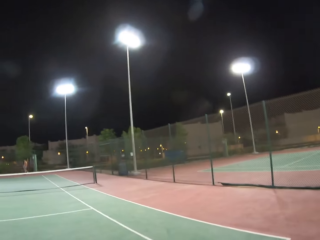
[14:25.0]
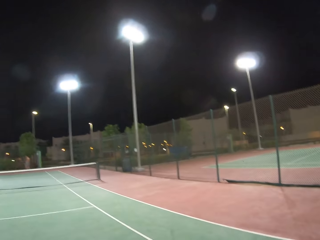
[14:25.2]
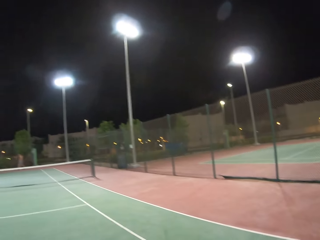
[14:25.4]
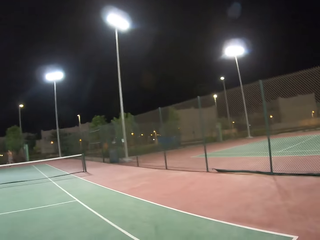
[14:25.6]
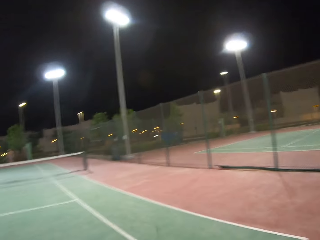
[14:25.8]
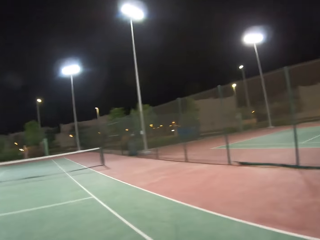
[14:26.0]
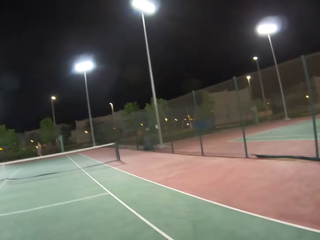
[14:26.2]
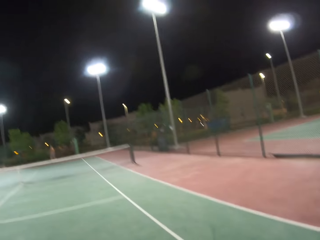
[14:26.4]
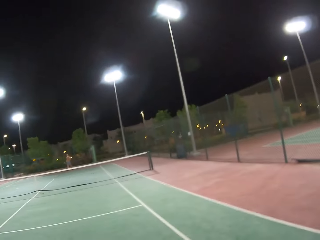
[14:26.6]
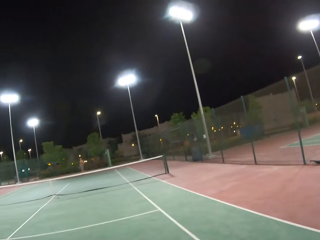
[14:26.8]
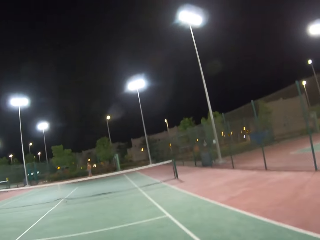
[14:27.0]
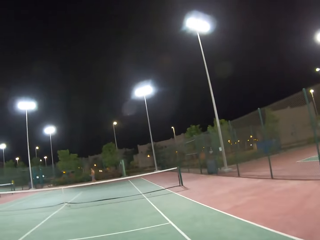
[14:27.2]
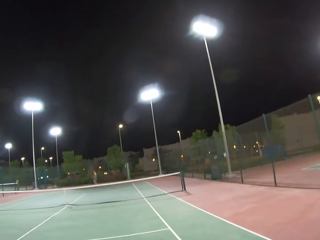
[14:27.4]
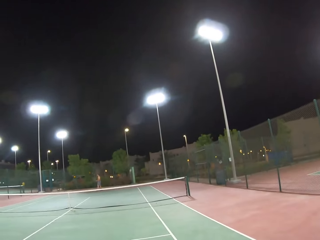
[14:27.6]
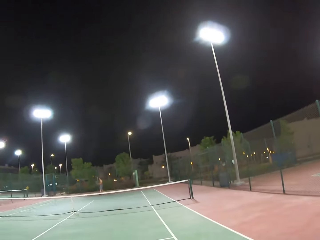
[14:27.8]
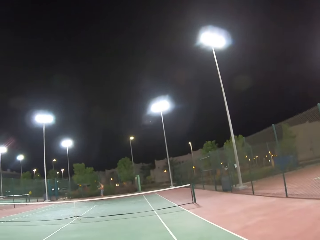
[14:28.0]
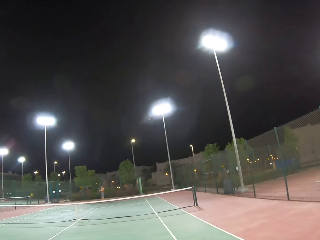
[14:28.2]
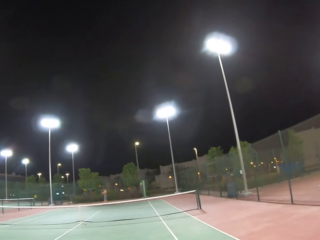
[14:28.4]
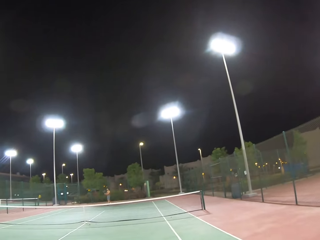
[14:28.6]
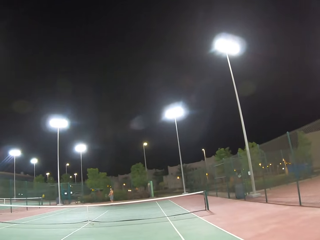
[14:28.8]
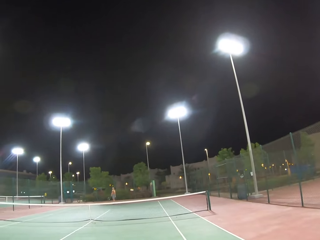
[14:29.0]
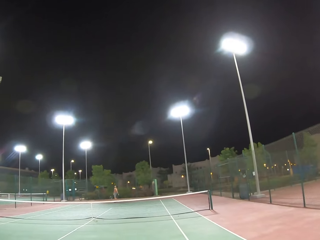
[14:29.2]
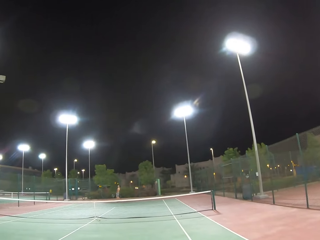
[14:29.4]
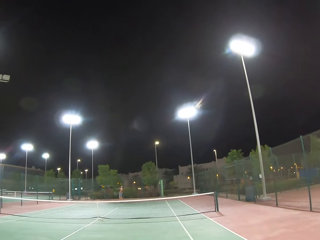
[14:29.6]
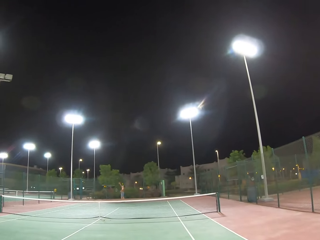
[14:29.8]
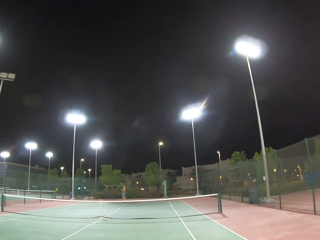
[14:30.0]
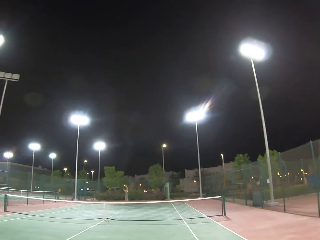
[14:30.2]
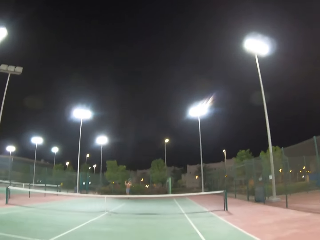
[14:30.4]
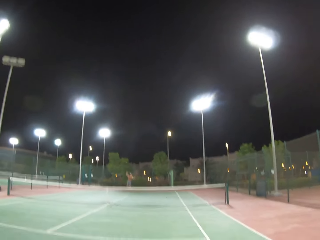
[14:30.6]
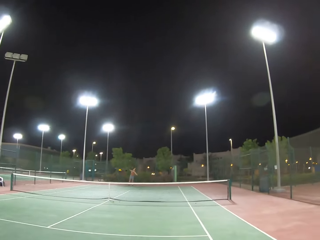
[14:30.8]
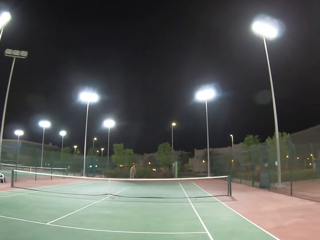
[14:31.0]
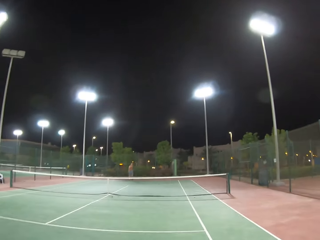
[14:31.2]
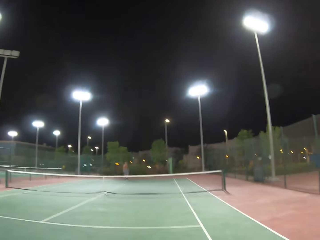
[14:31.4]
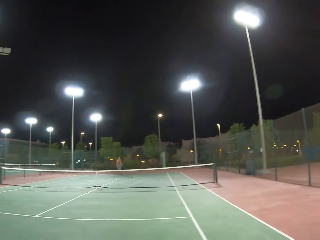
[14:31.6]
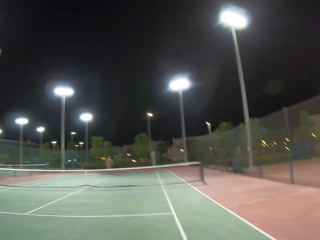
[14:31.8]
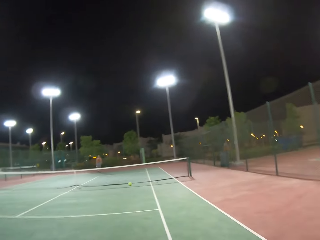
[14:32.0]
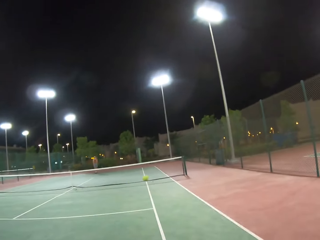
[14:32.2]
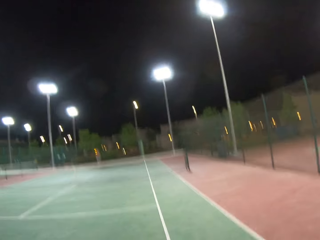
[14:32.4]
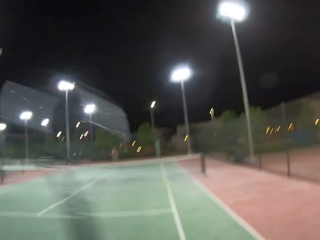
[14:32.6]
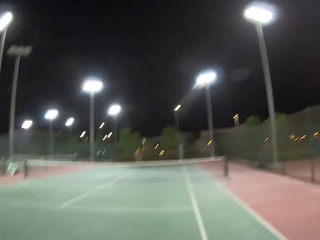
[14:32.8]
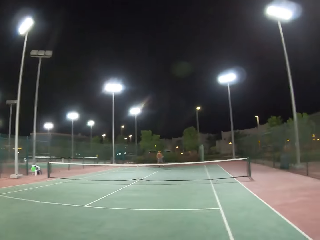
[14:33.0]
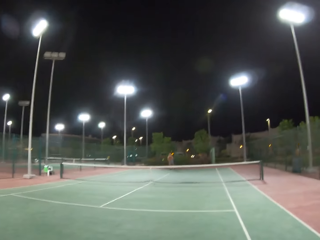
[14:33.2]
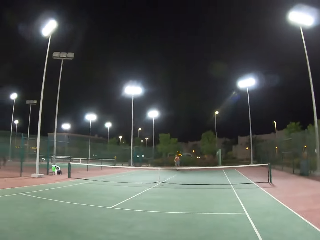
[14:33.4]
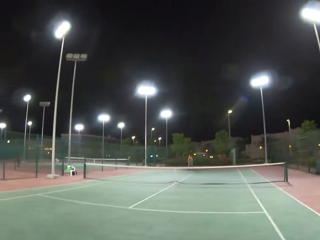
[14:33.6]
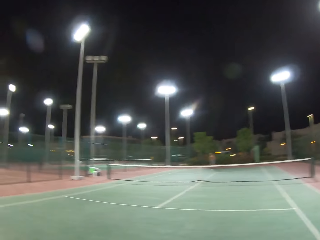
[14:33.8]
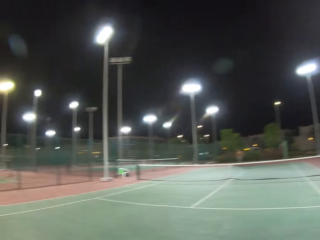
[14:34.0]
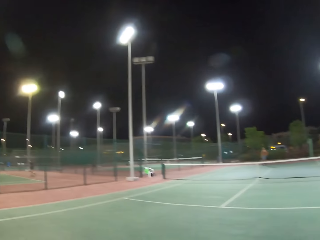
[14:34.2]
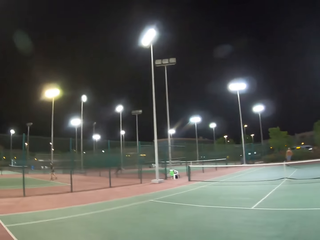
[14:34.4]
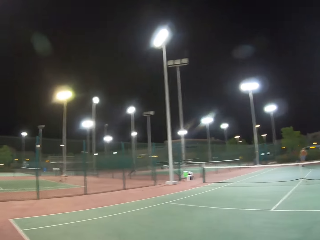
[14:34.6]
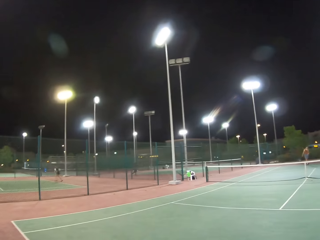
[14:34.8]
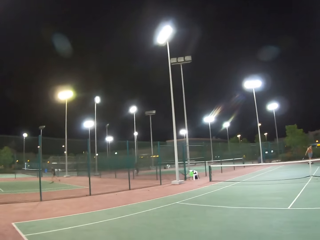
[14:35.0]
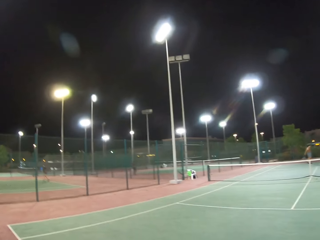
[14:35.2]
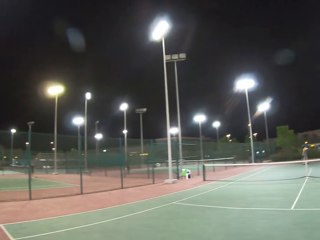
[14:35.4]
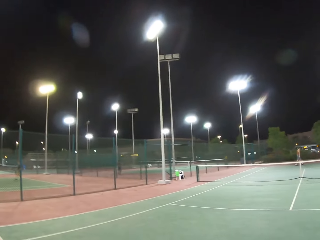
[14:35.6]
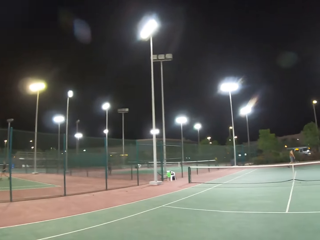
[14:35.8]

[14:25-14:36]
The camera wearer walks around the tennis court. They play tennis with a man. They walk around the tennis court.

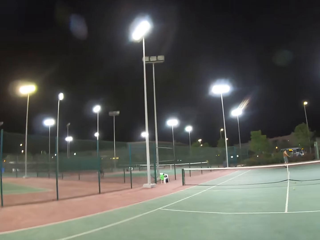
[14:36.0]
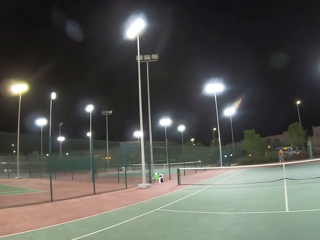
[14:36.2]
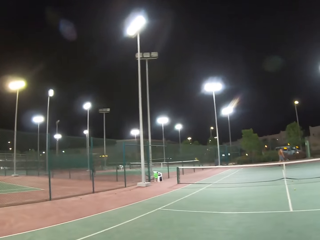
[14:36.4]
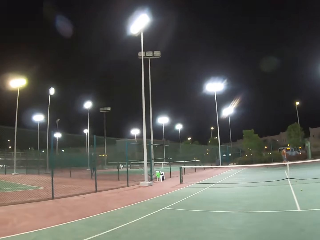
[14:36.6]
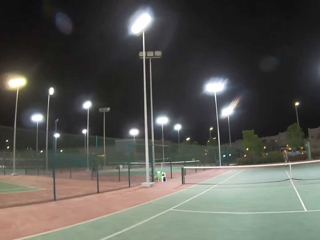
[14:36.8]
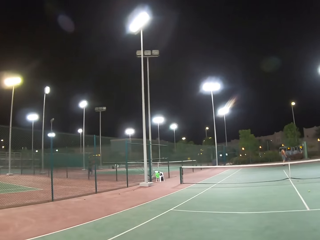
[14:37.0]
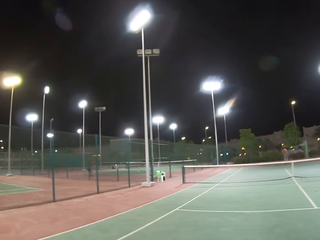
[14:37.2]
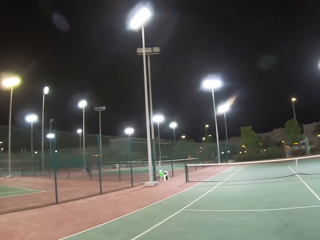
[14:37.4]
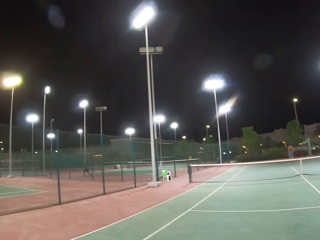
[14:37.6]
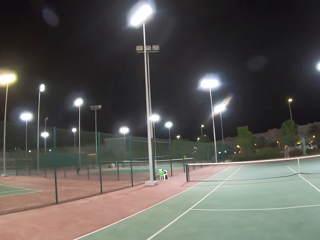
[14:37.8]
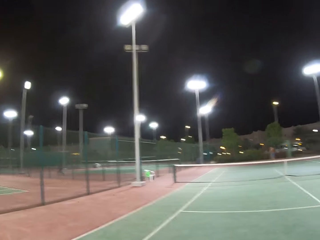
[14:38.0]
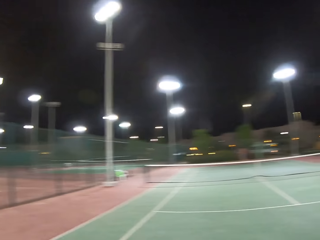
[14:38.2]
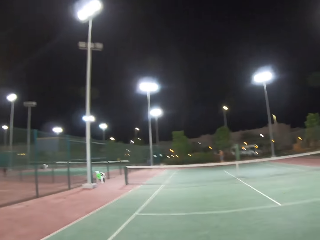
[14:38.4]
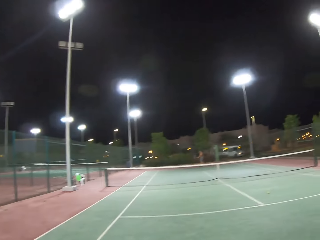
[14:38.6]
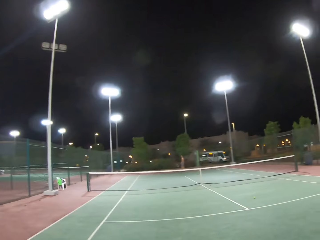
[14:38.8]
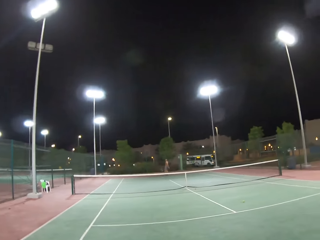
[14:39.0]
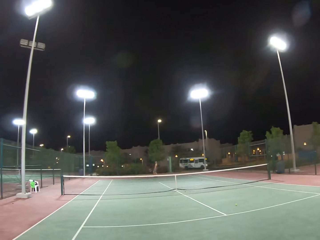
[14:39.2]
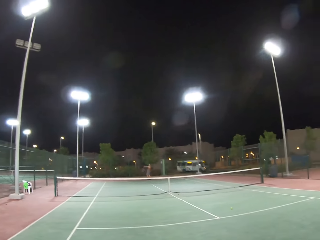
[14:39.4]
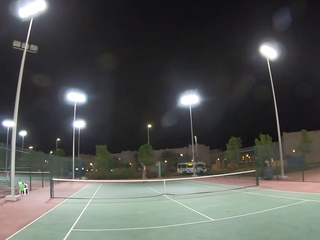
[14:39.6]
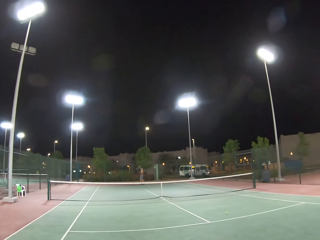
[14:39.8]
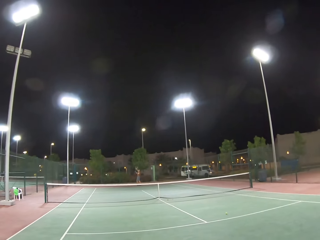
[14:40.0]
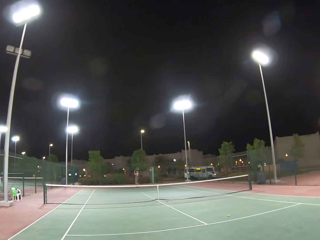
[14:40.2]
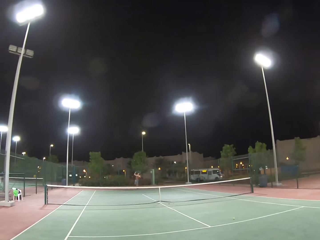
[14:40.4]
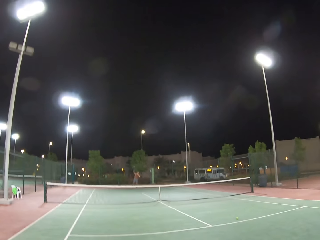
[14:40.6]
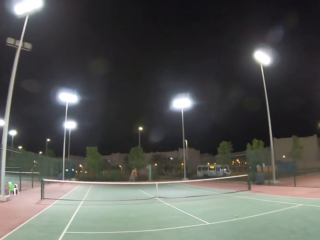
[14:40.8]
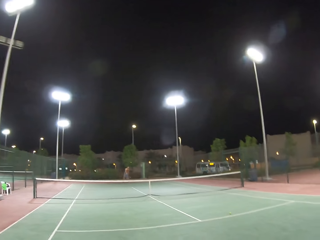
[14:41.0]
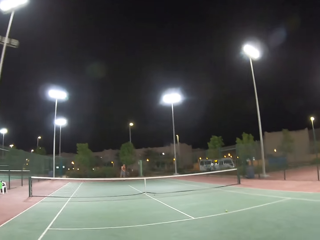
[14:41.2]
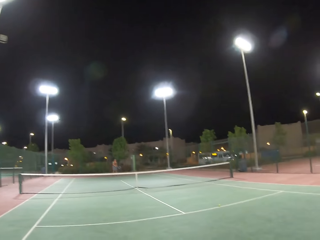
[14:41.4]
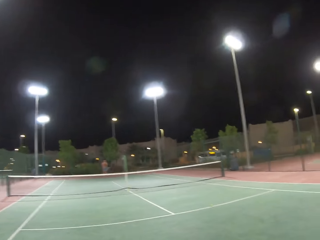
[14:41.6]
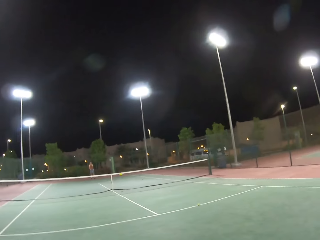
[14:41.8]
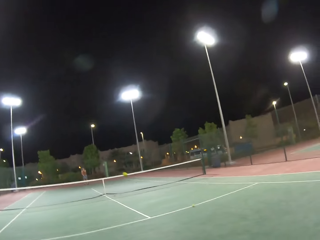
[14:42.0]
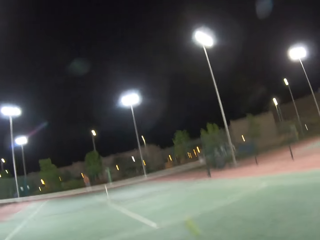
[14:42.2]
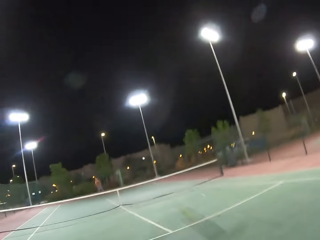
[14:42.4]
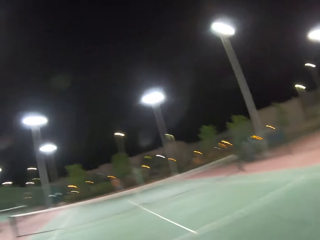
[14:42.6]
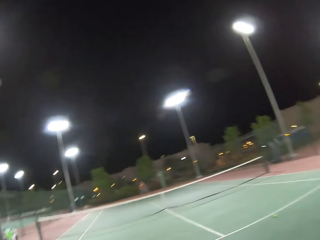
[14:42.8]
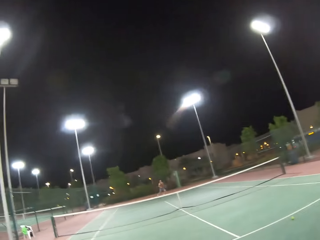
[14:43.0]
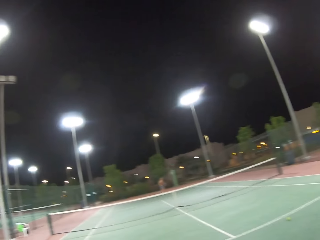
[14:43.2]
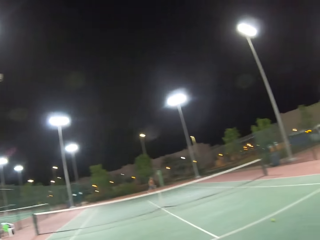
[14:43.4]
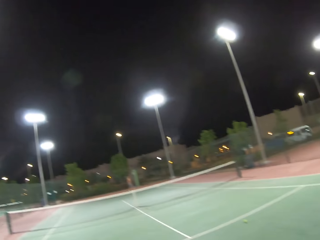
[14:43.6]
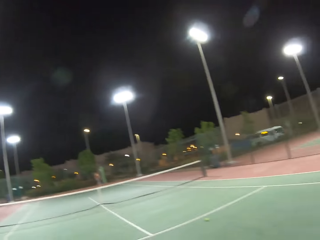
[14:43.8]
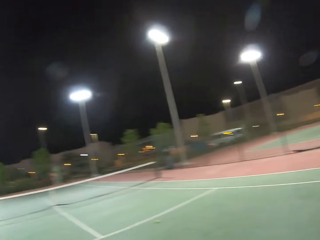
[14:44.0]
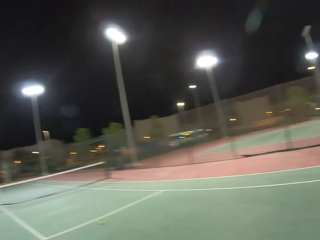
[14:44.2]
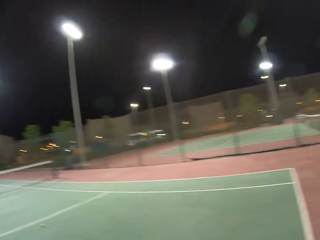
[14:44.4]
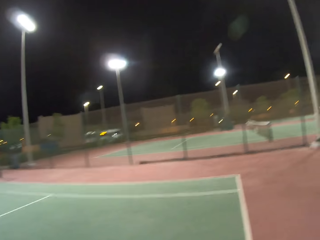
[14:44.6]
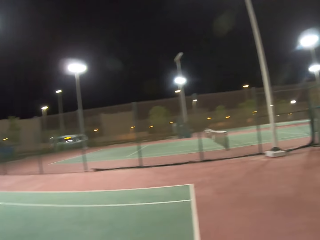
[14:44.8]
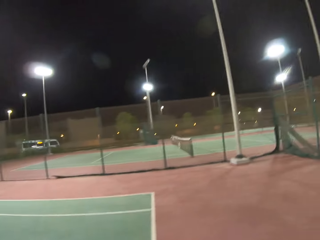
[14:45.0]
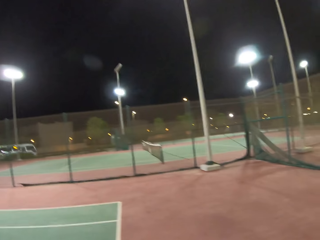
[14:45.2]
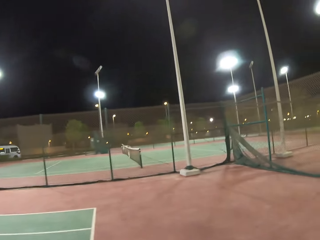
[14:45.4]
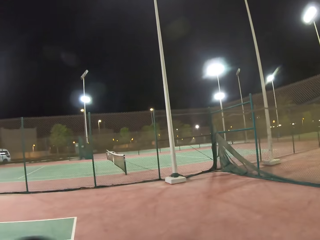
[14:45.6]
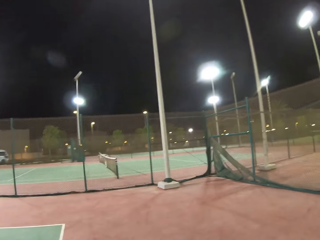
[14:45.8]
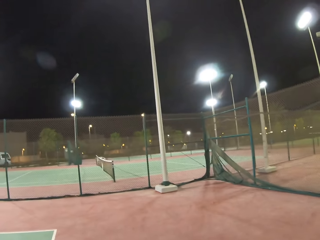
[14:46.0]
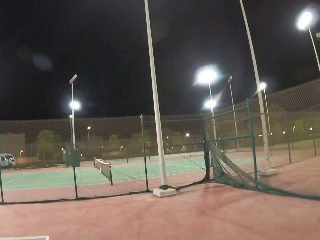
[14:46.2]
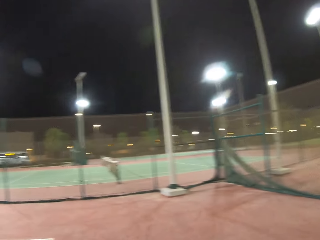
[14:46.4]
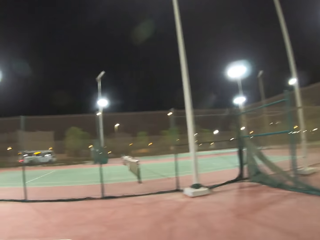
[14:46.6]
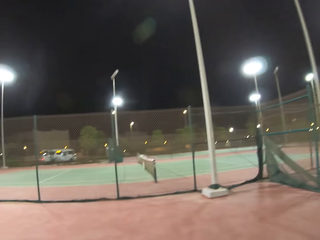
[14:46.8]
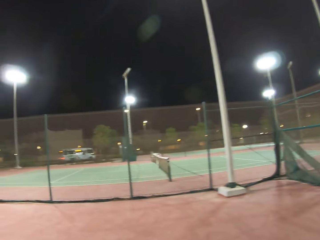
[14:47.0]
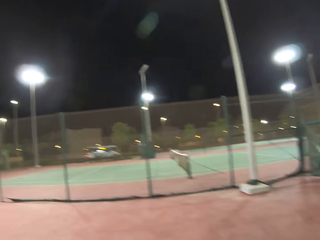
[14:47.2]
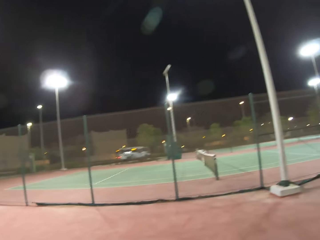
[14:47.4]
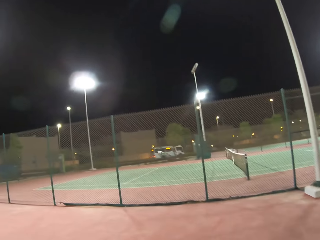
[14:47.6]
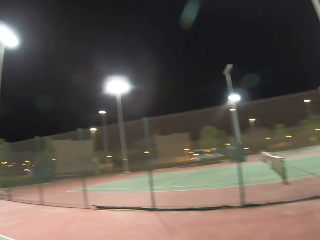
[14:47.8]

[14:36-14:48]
A man walks around the tennis court. The camera wearer walks around the tennis court. They play tennis with the man. They walk around the tennis court.
